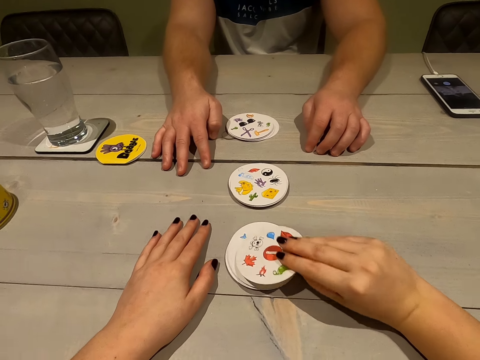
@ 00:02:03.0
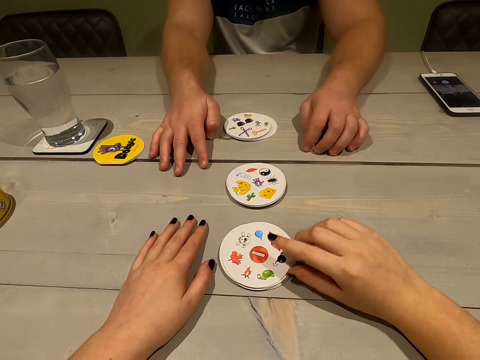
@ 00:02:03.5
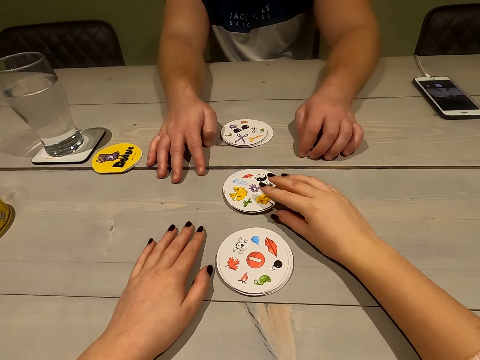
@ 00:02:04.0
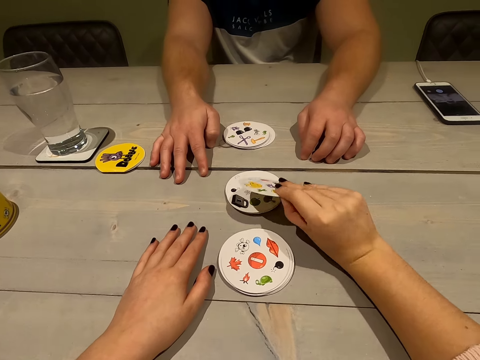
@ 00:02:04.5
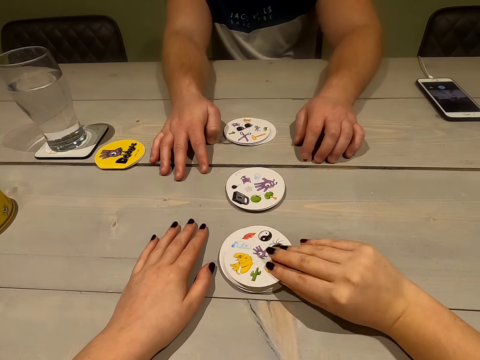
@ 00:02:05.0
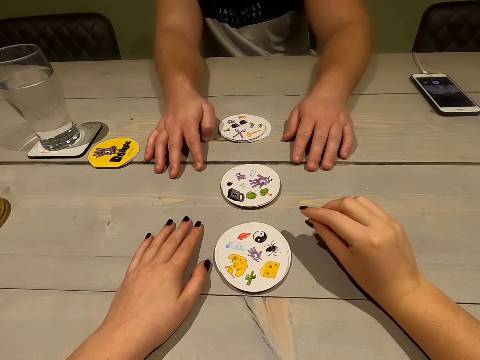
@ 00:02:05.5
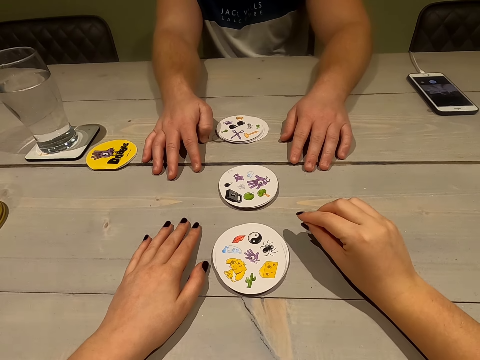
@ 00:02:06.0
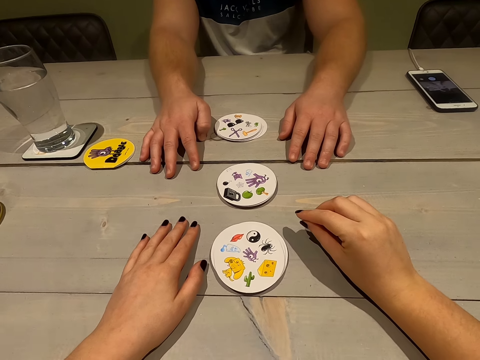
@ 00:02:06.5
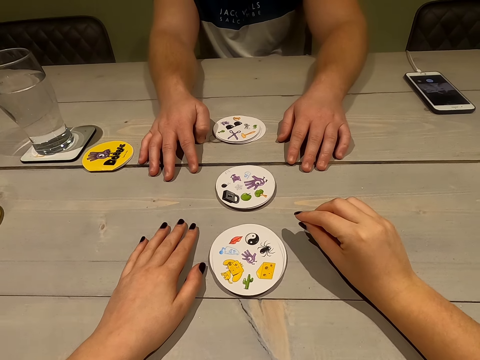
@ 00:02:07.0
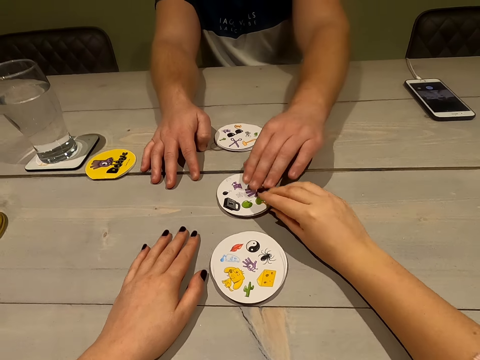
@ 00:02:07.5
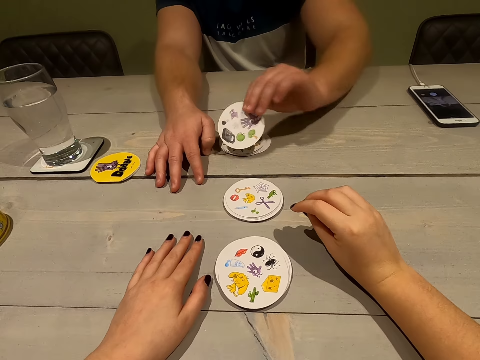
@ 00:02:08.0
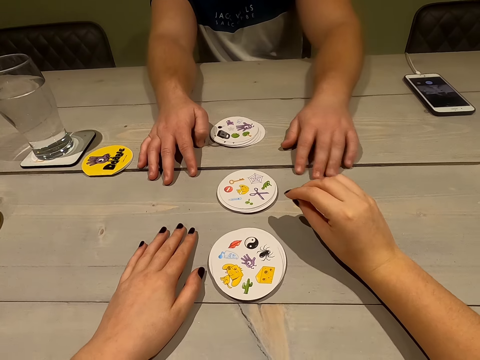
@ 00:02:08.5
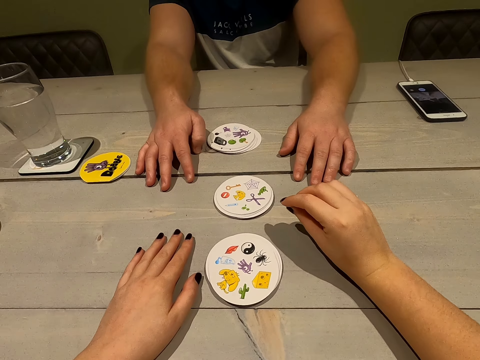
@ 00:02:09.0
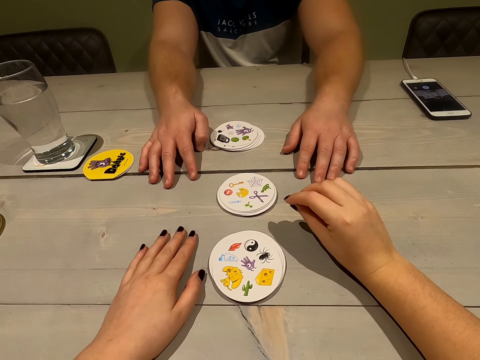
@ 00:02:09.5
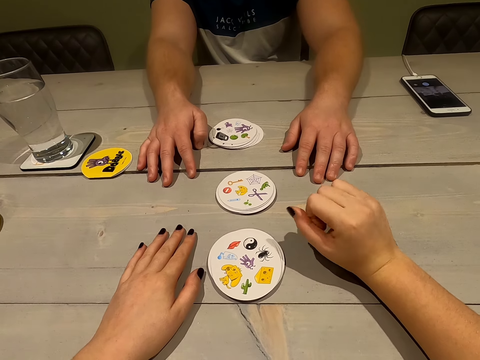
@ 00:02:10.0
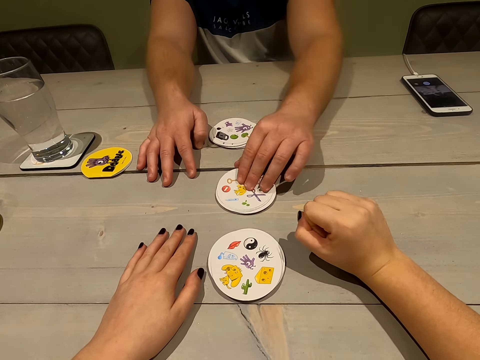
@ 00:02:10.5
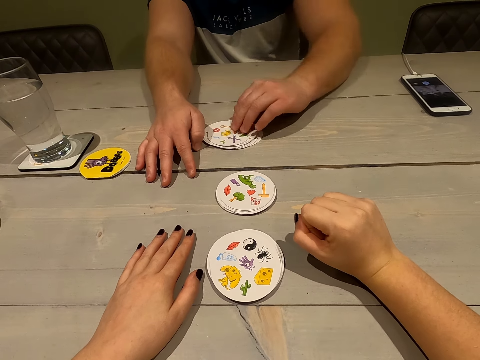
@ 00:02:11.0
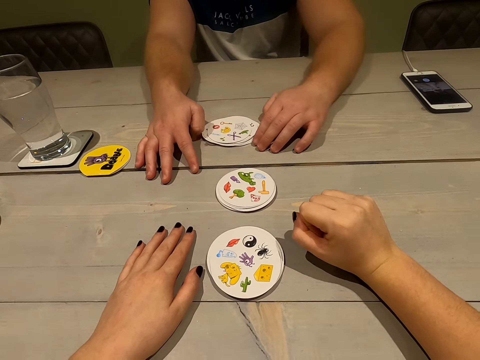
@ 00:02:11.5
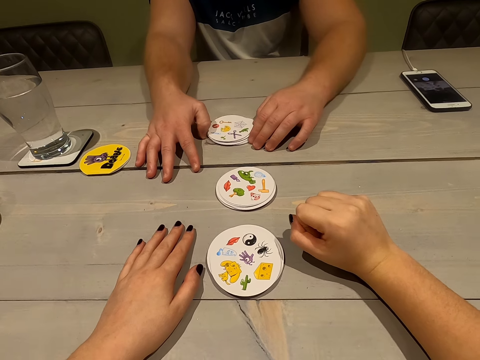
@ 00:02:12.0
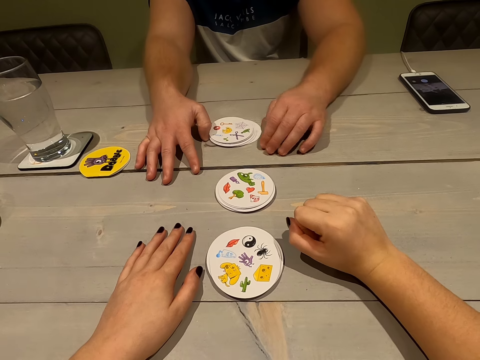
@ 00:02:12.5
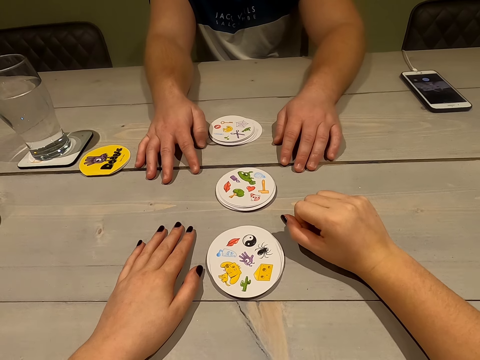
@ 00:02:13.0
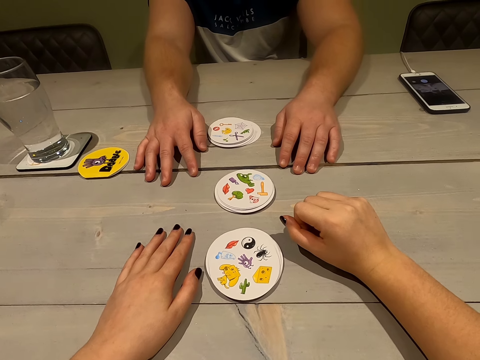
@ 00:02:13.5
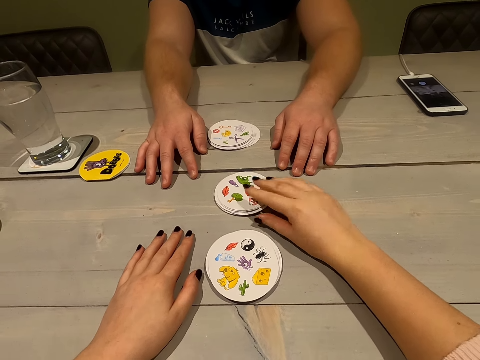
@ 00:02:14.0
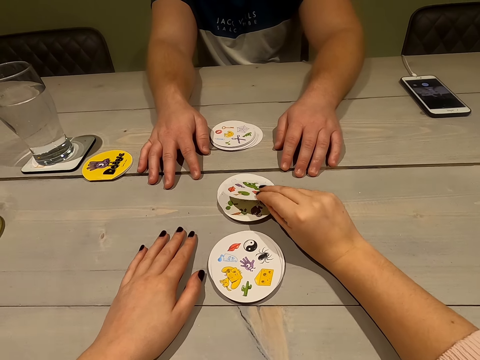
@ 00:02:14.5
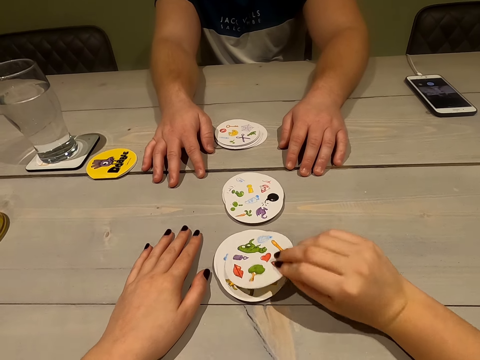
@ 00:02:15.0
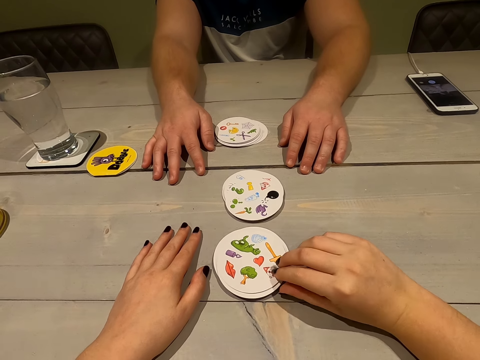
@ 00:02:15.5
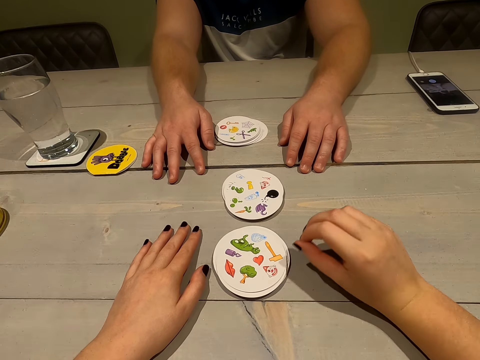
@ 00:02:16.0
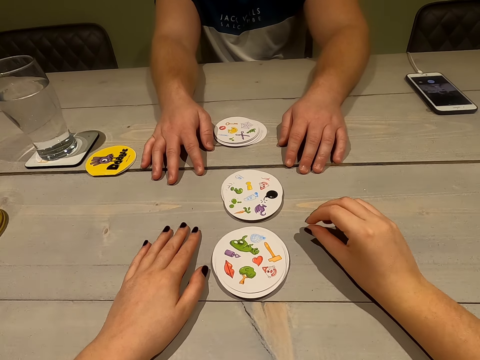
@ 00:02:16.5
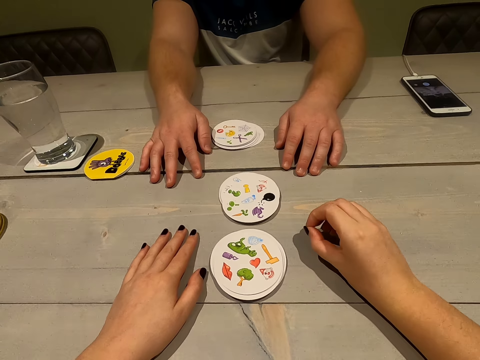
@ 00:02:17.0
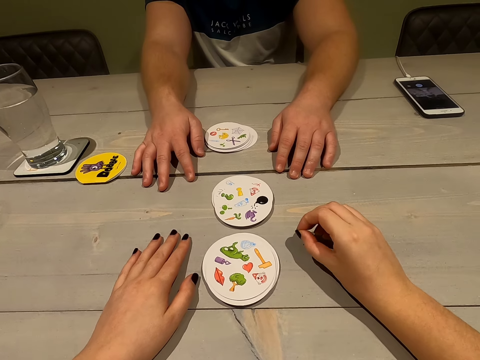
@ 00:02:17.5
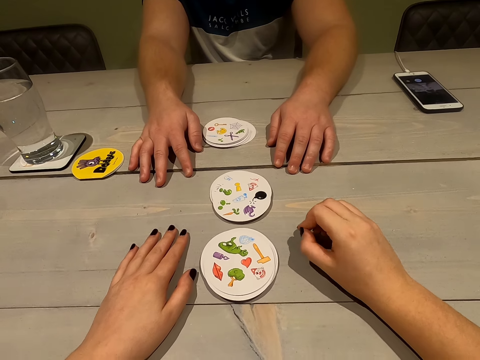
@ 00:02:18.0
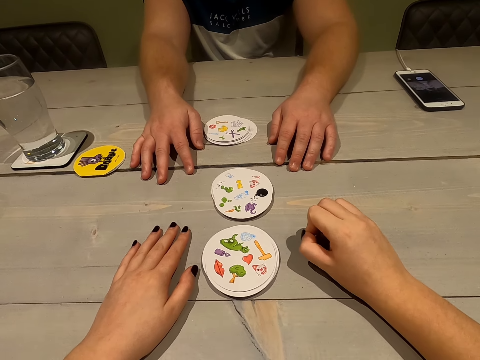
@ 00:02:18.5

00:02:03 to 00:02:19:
The camera wearer lifts a card. They drop the card. They lift a card. They drop the card. A person lifts a card. The person drops the card. The person collects a card. The camera wearer lifts a card. They drop the card.

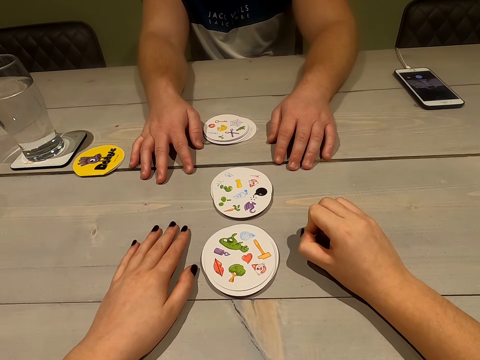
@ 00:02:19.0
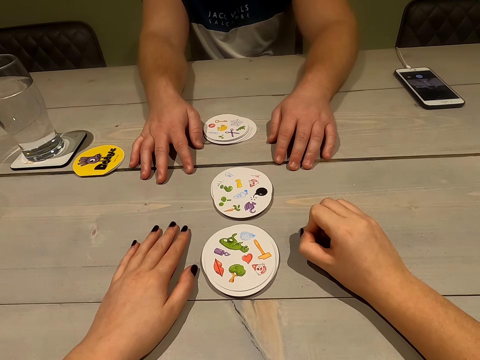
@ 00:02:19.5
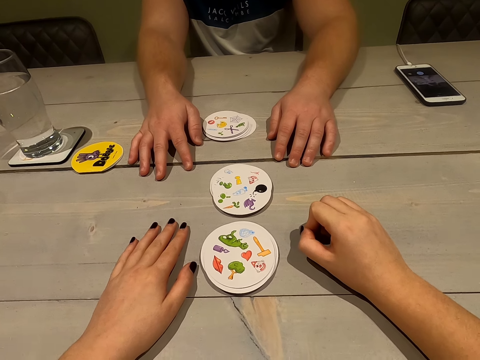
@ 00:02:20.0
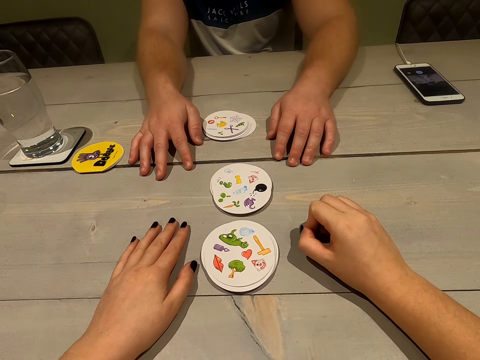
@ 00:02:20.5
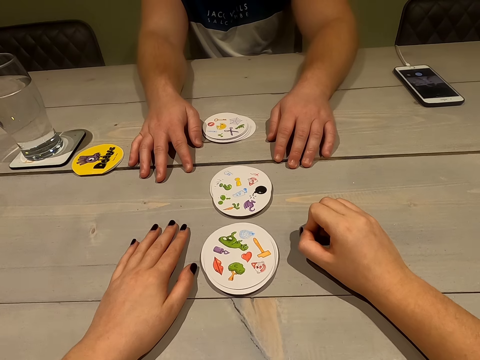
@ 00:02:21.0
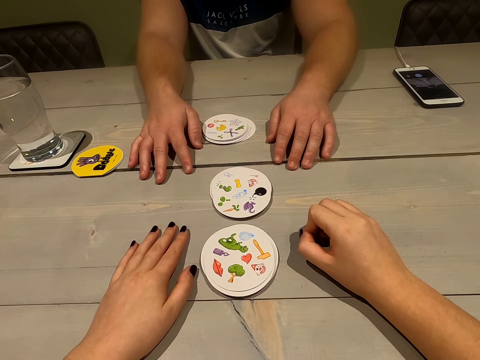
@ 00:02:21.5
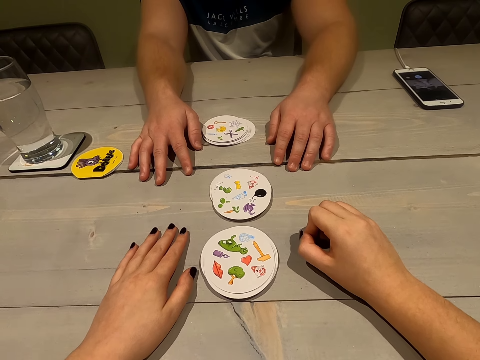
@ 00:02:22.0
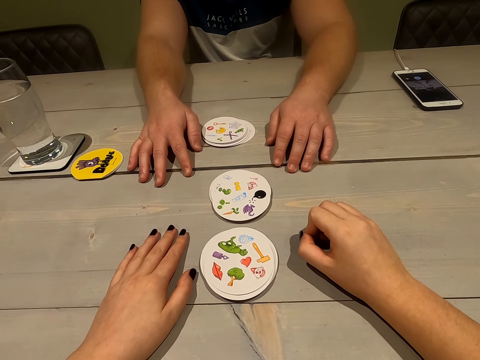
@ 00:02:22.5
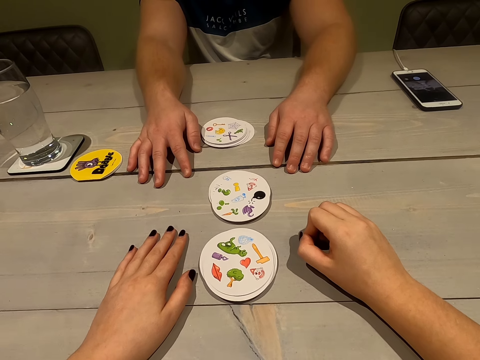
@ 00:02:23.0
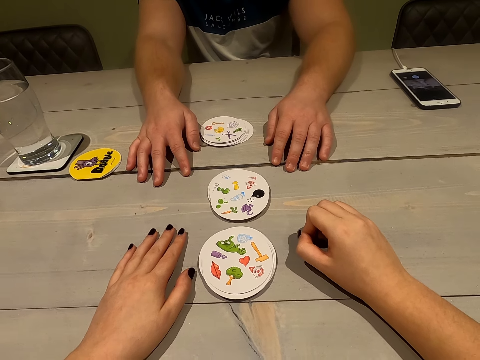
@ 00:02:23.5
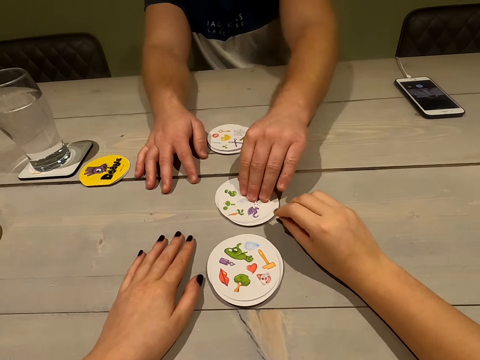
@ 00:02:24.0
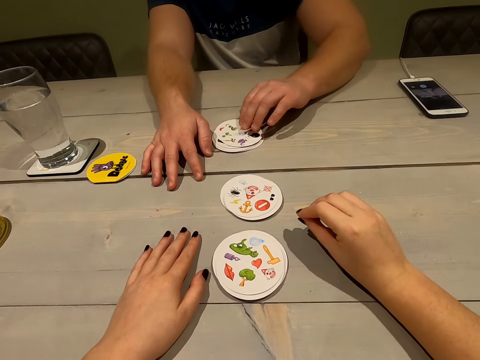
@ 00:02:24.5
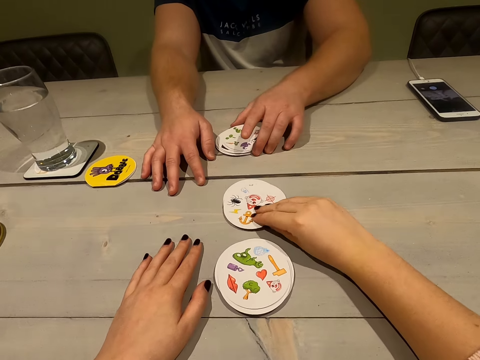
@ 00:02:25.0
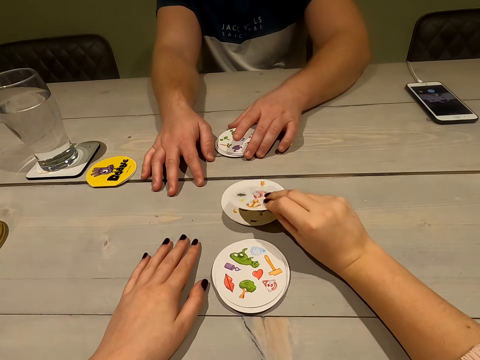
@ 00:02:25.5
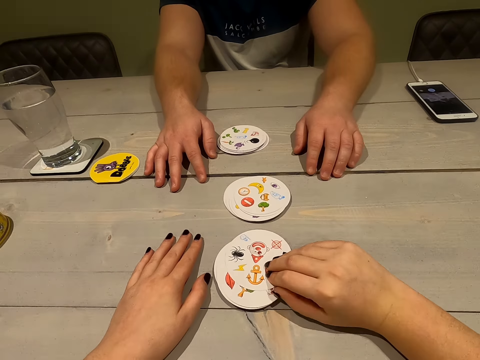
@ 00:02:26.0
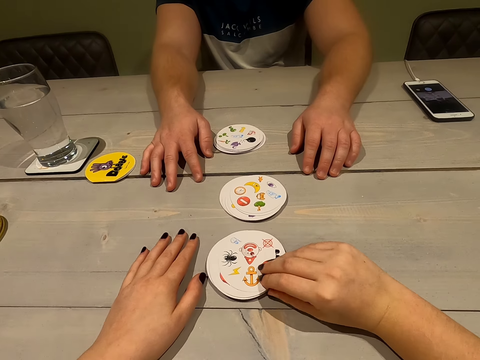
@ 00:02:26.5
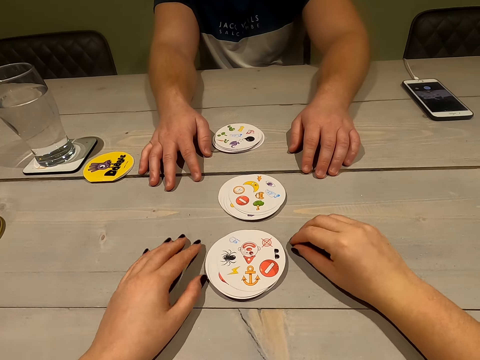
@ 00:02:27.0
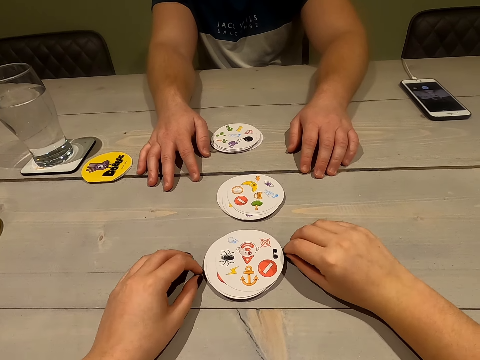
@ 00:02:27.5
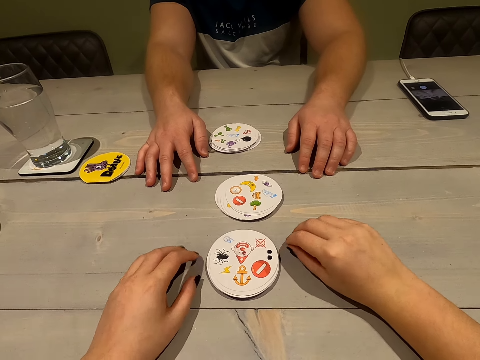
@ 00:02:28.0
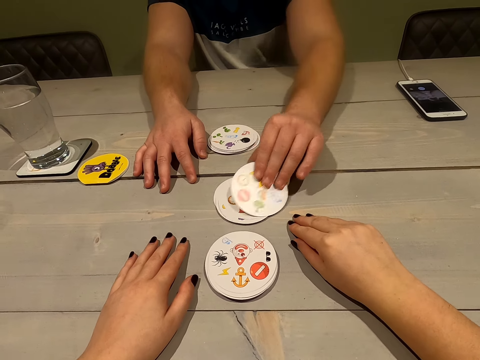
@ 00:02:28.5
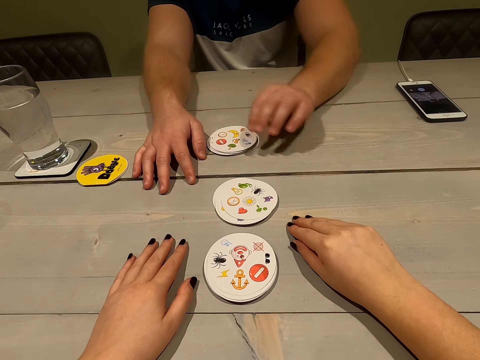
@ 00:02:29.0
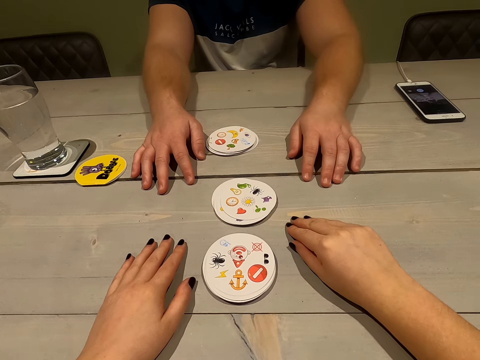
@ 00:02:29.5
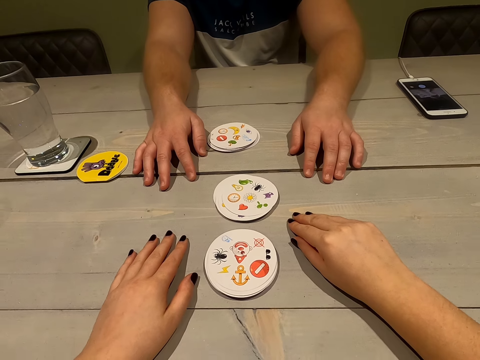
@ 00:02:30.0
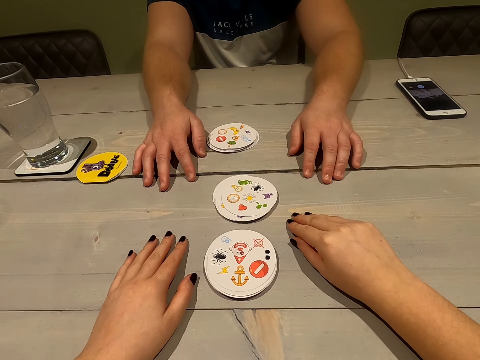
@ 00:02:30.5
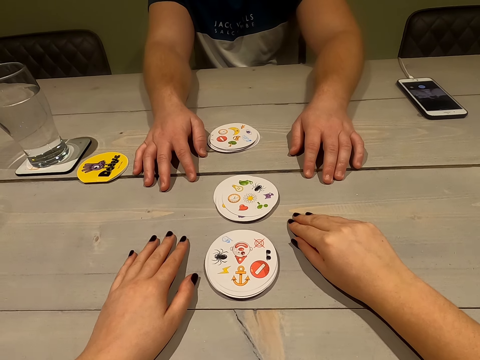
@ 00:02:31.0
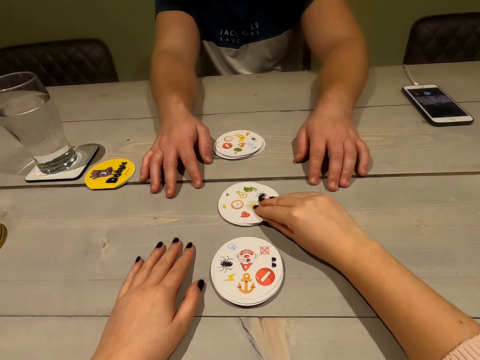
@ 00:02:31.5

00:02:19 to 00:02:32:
The camera wearer stares at the cards. A person collects a card. The camera wearer plays a card game with the person. They take a card. The person takes a card.
